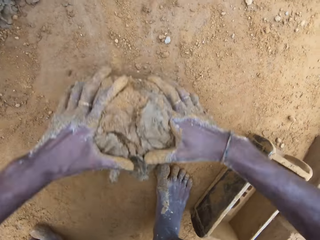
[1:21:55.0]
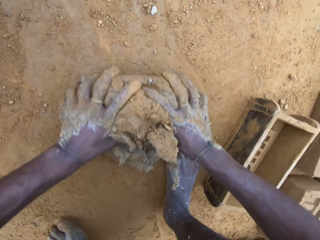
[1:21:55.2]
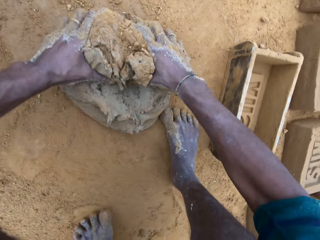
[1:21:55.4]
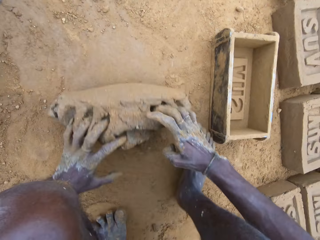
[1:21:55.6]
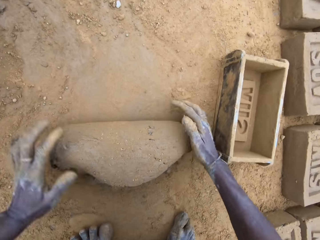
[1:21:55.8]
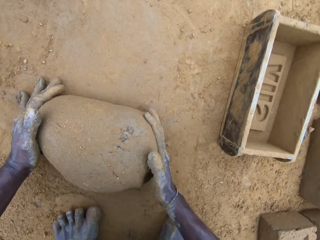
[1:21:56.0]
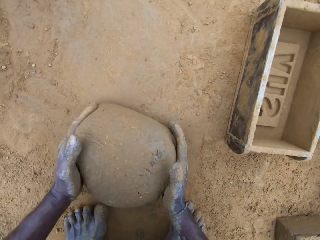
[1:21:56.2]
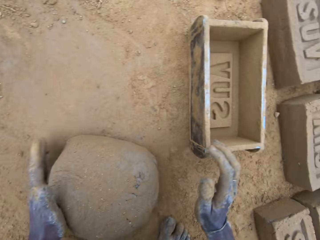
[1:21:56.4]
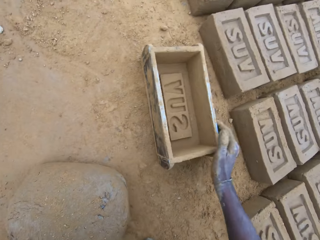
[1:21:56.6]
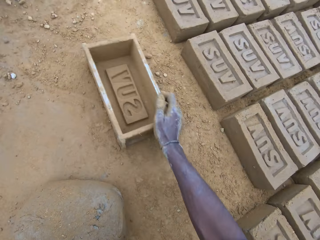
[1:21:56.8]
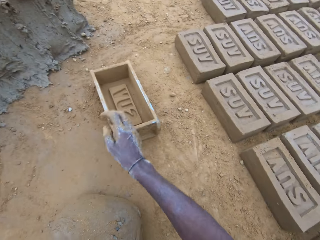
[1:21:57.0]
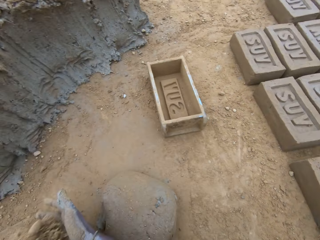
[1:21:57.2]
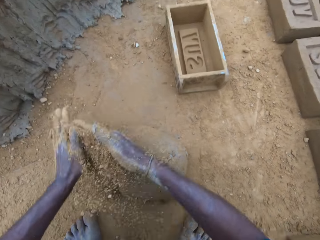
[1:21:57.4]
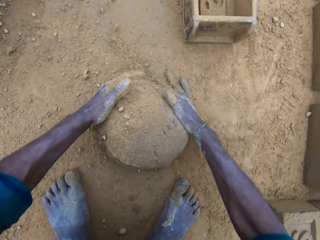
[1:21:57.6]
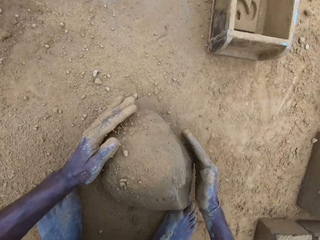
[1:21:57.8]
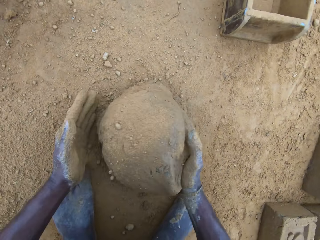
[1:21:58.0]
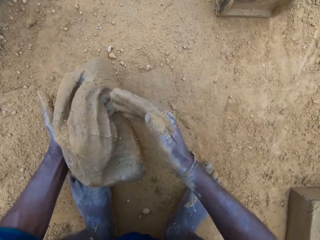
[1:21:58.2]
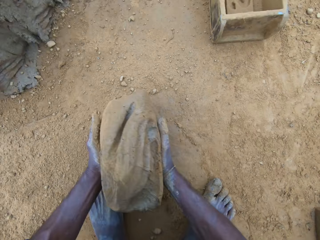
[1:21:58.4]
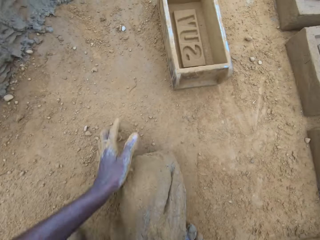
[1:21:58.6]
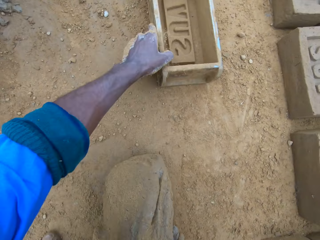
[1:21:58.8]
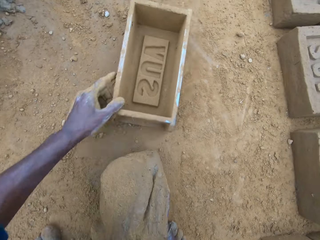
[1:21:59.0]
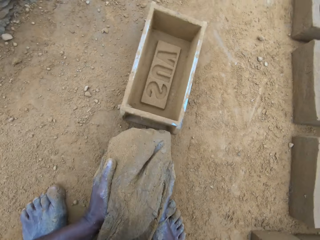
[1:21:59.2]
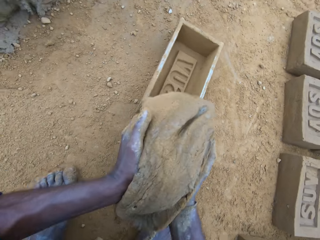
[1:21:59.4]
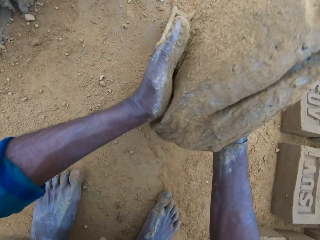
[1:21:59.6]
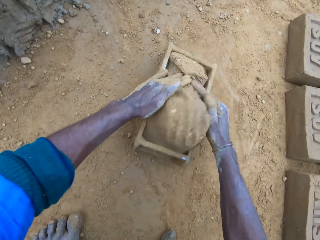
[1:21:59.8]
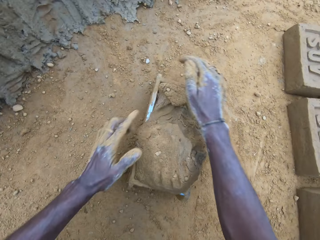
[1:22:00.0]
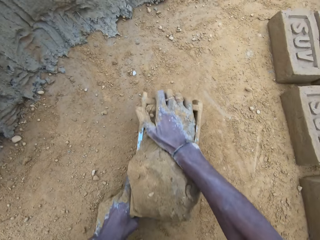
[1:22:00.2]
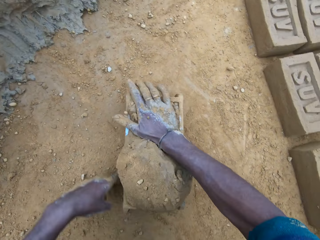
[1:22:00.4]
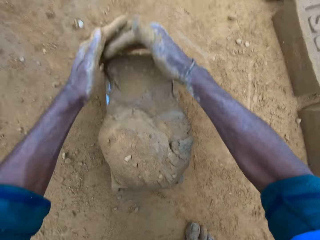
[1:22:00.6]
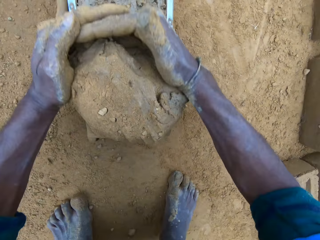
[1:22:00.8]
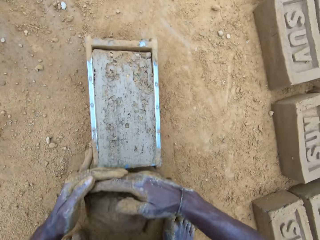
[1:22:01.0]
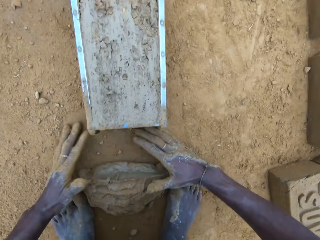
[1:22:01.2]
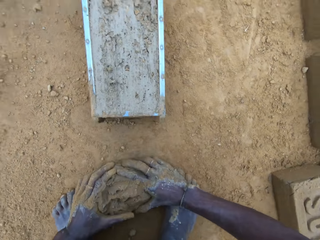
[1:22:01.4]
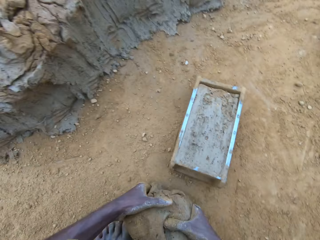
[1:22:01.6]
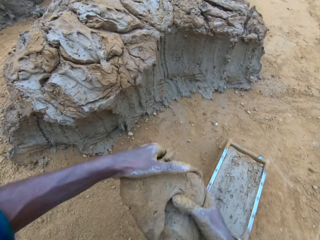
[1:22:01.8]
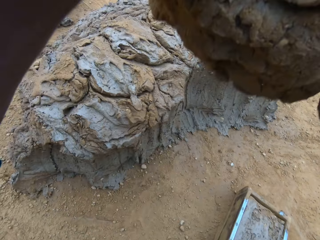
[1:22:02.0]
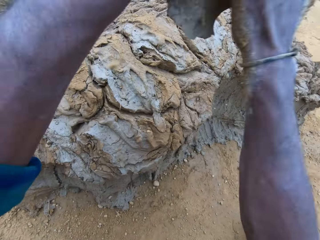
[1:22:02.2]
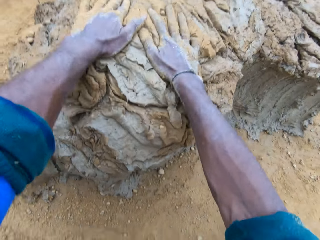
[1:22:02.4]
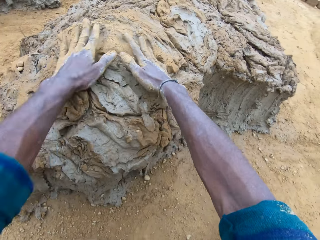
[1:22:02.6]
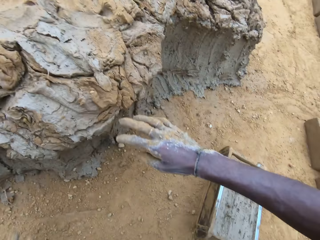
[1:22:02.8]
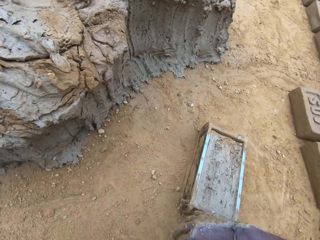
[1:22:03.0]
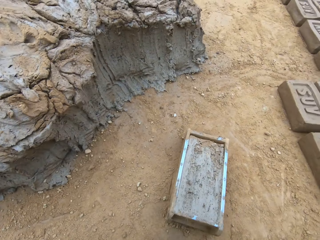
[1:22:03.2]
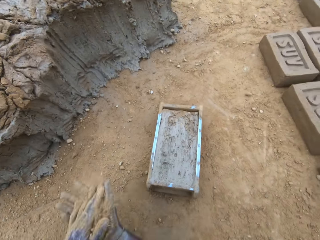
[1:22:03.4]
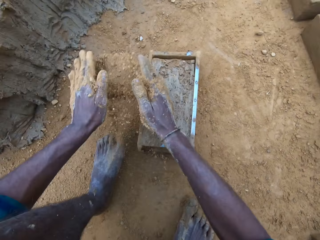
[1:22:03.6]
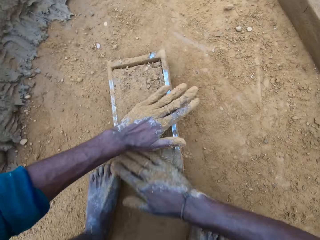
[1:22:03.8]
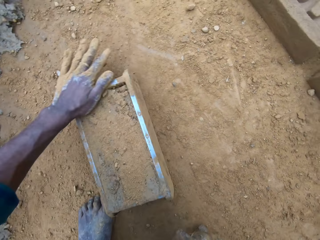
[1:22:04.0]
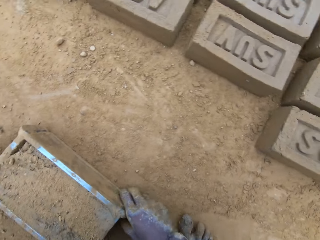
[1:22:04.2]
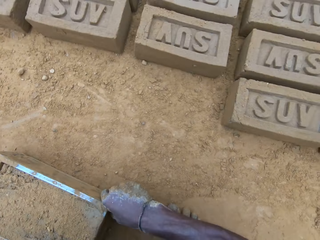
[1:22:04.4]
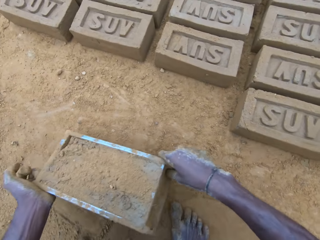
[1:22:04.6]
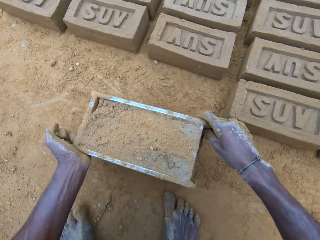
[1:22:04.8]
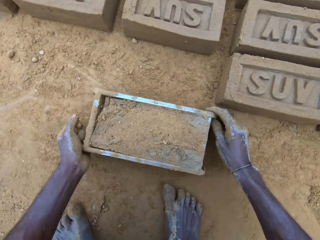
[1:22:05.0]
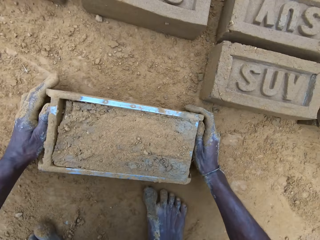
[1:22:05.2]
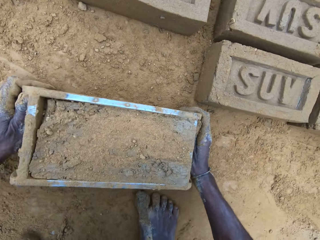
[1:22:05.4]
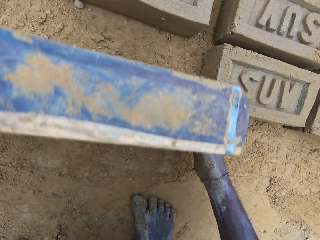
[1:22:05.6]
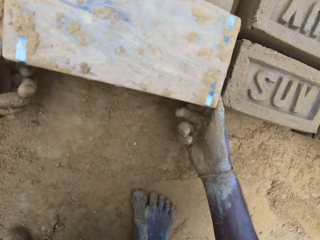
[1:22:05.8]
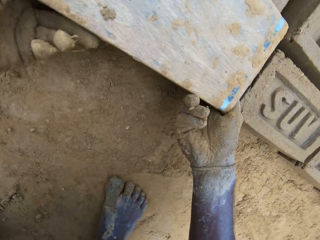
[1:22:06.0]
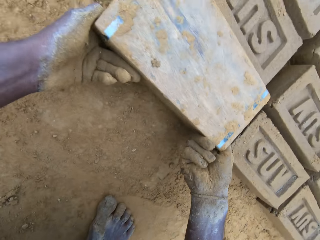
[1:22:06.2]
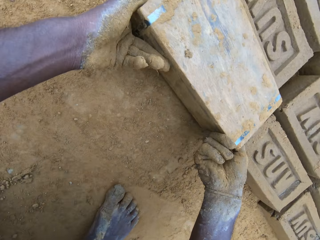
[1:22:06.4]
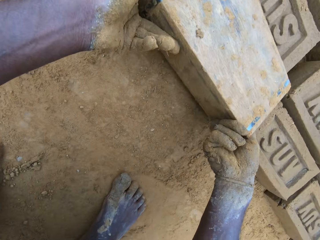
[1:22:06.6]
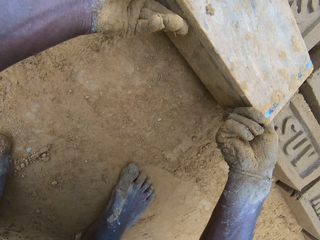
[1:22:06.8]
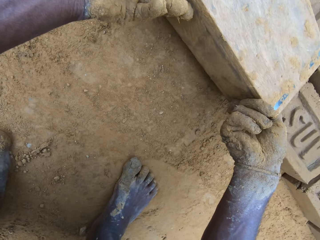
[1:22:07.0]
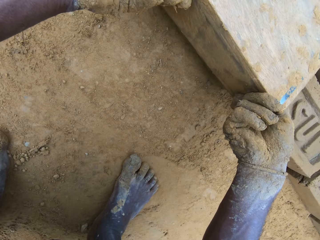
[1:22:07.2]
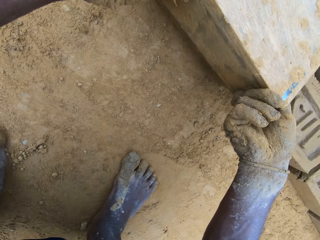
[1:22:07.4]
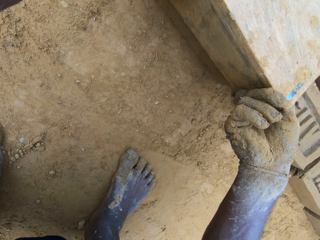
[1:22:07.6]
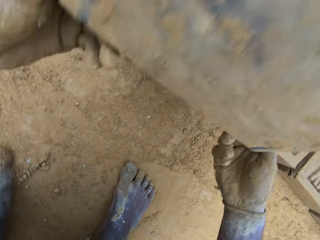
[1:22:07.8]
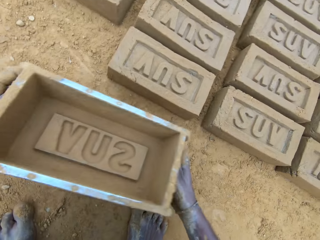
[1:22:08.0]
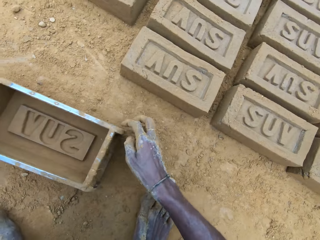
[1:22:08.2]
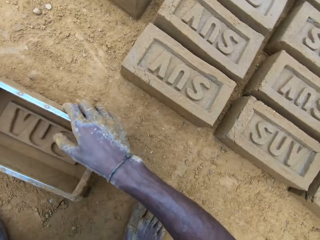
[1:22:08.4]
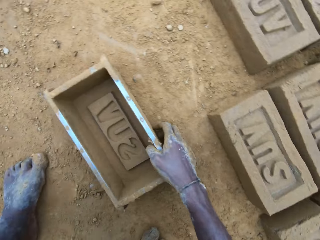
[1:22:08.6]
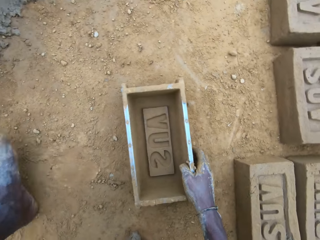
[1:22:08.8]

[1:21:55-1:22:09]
The camera wearer molds the mud. They move the brick mold away. They pour sand on the wet clay. They pick up the wet clay on the ground. They move the brick mold closer. They put the wet clay in the brick mold. They adjust the brick mold. They remove the excess wet clay in the brick mold. They pick the excess wet clay on the ground. They throw the excess wet clay on the heap of wet clay. They pour sand on the wet clay in the brick mold. They move the brick mold. They turn over the wet clay in the brick mold on the ground. They remove the brick mold and put down the brick.

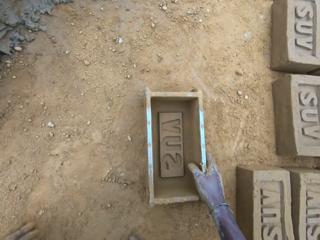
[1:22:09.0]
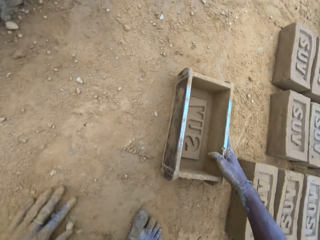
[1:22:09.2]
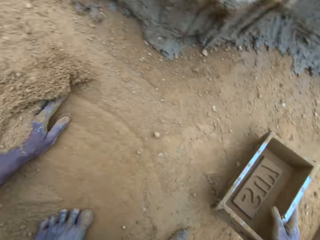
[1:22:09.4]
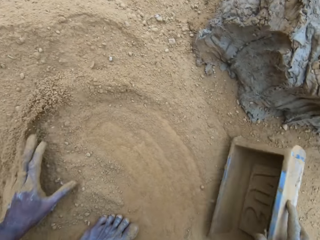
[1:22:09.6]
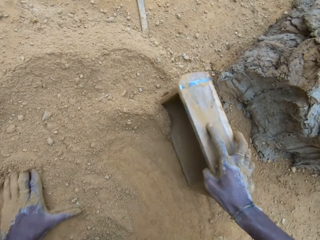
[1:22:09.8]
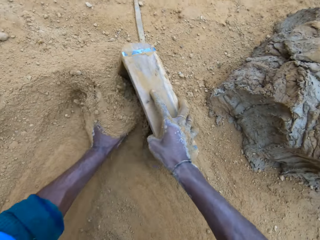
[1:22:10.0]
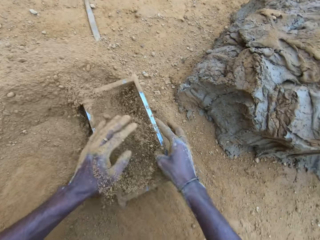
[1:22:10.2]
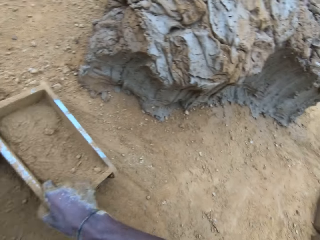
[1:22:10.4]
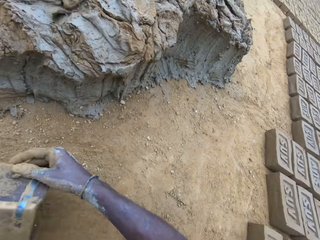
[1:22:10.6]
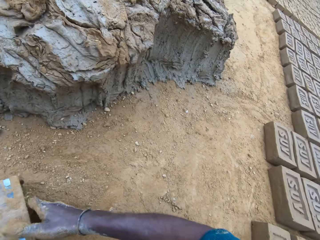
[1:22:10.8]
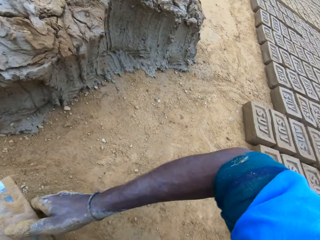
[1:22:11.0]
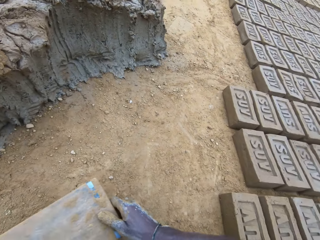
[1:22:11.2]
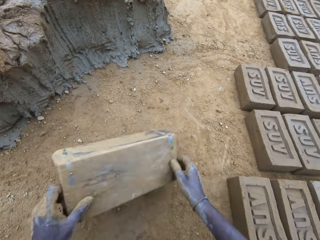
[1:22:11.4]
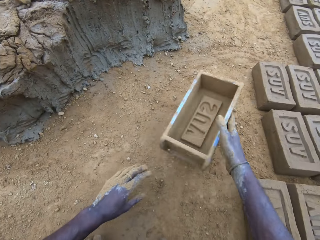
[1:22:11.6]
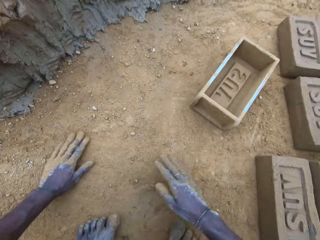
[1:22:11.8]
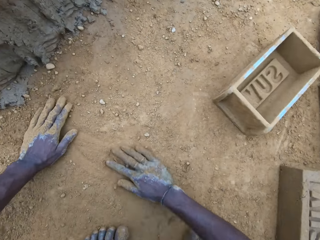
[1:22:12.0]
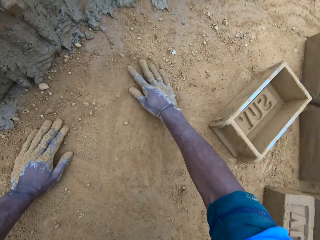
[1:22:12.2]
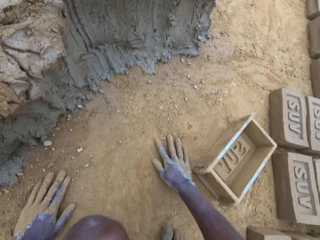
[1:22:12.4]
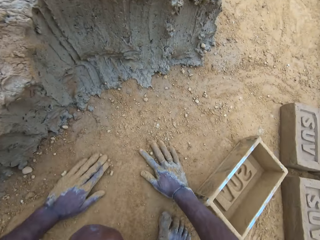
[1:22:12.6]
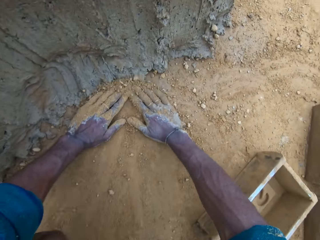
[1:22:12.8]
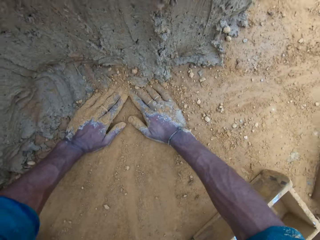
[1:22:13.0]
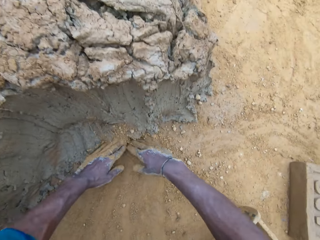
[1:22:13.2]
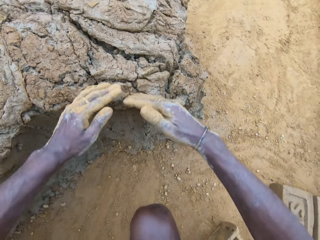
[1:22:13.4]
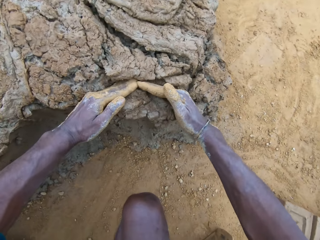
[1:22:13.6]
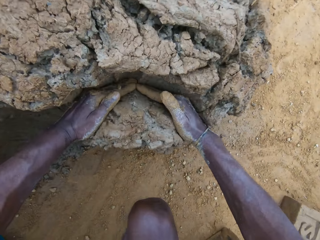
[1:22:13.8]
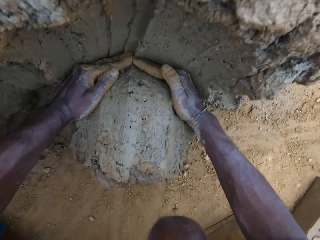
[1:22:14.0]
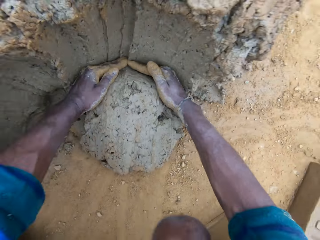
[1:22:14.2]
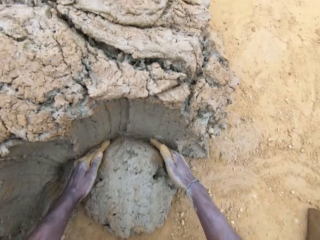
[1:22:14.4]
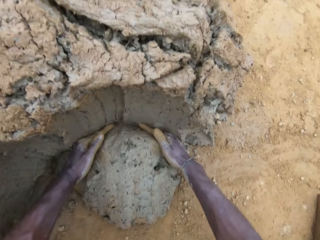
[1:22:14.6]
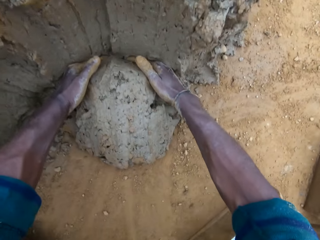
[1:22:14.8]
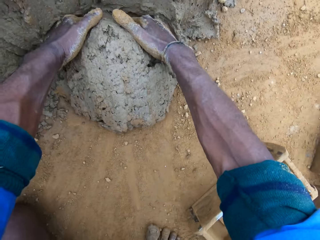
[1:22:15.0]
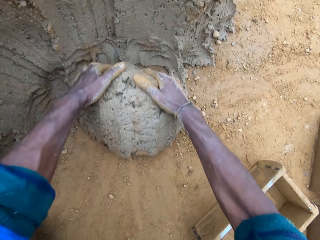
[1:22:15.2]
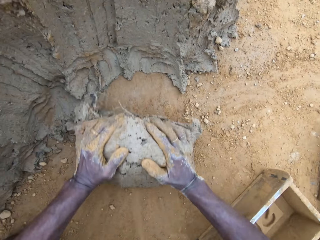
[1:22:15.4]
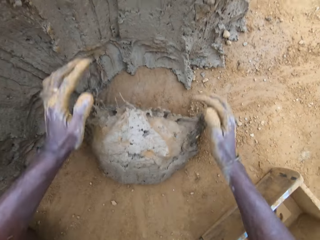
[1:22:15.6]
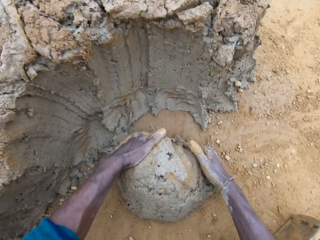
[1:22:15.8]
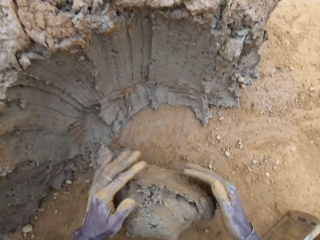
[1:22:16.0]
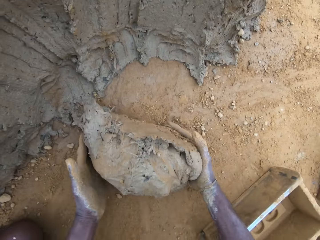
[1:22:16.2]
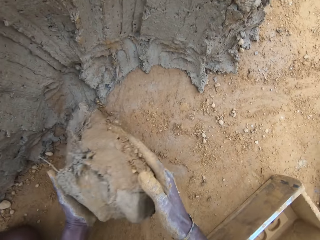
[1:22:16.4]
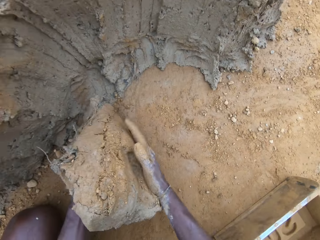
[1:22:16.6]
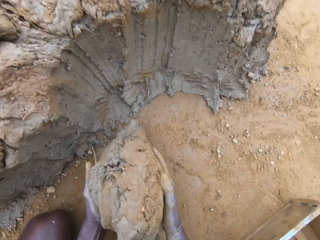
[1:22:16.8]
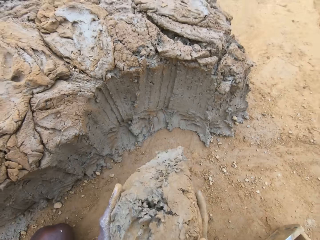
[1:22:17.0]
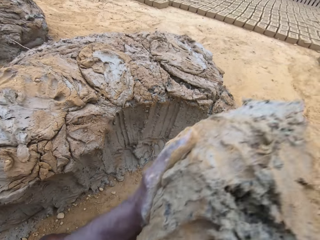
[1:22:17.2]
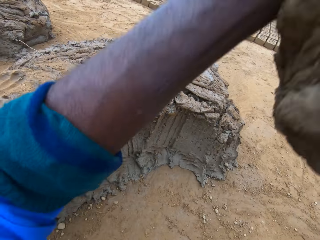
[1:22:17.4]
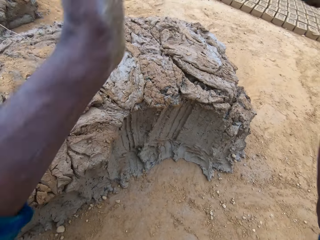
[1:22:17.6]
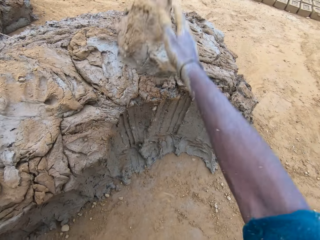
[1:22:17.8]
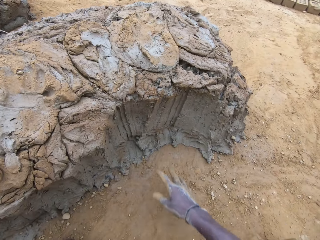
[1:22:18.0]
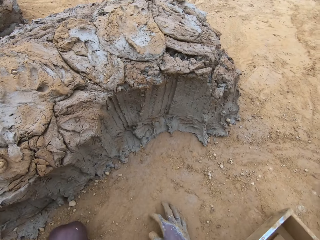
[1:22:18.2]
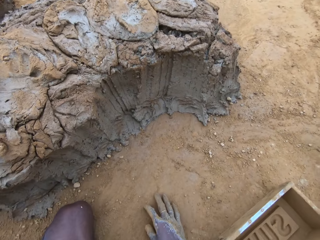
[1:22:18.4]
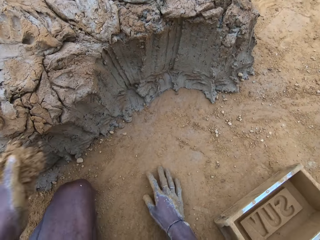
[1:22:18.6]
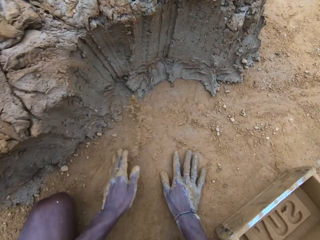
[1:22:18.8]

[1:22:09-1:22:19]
The camera wearer pours sand or soil into the brick mold. He pours the sand in the brick mold on the ground. He hits the brick mold on the ground. He puts the brick mold aside. He rubs his hands on the ground. He spreads the soil. He cuts wet clay from the heap of wet clay with his hand. He takes the mud. He picks up the wet clay on the ground. He molds the mud. He throws the wet clay on the heap of wet clay. He pours sand on the ground.
